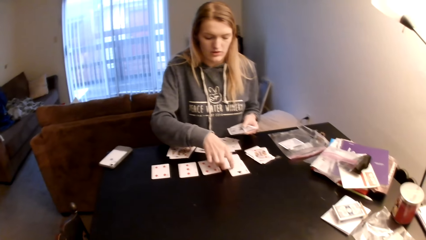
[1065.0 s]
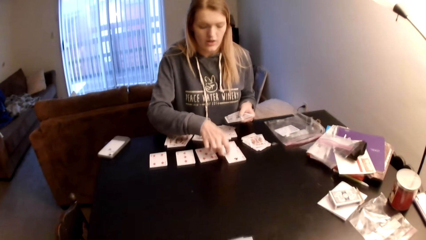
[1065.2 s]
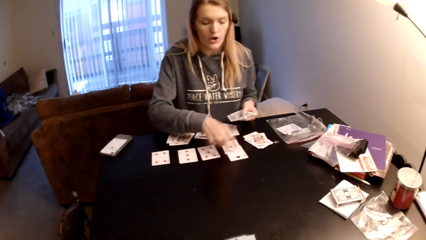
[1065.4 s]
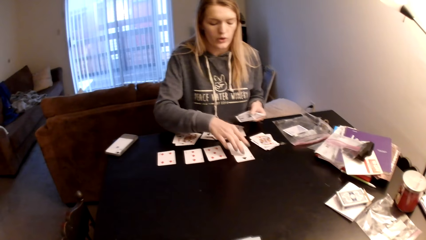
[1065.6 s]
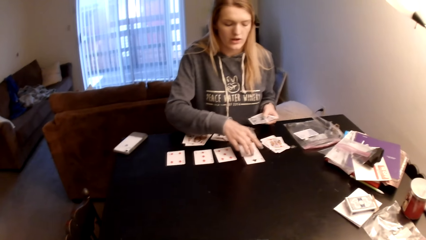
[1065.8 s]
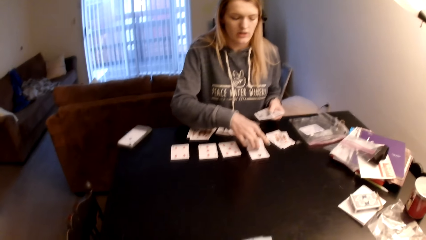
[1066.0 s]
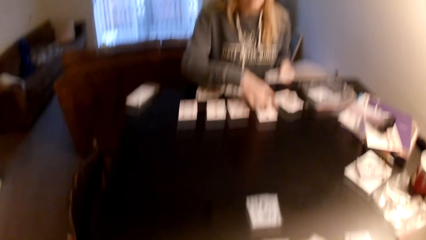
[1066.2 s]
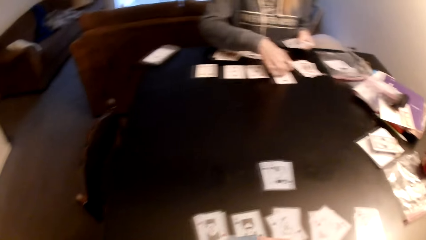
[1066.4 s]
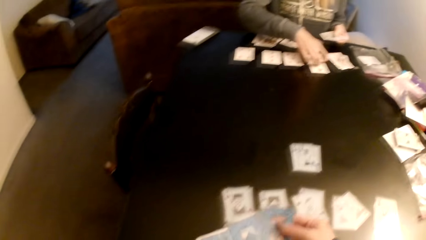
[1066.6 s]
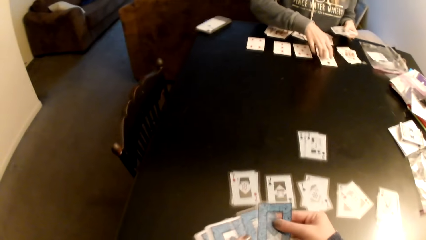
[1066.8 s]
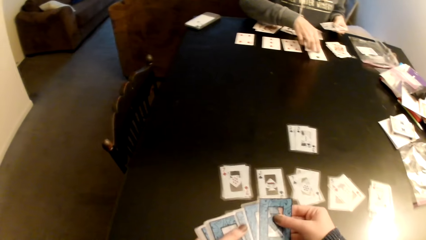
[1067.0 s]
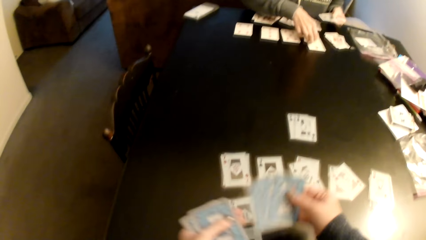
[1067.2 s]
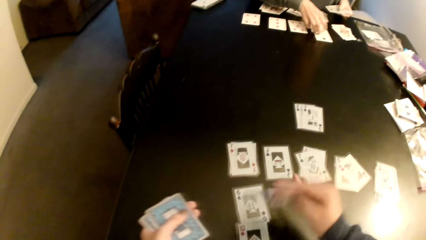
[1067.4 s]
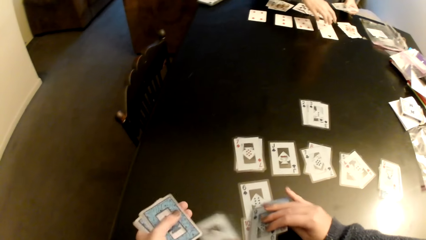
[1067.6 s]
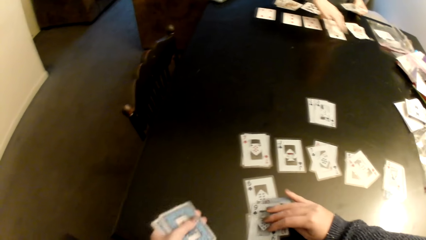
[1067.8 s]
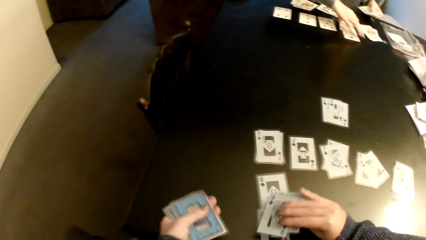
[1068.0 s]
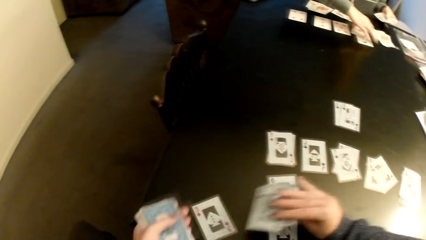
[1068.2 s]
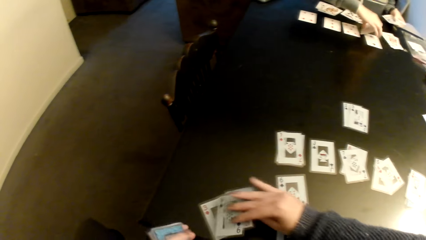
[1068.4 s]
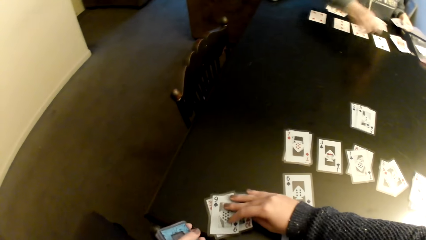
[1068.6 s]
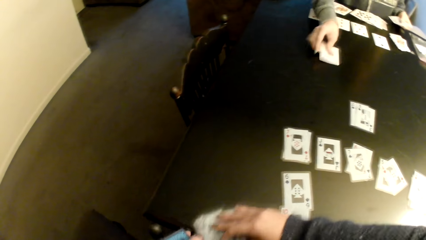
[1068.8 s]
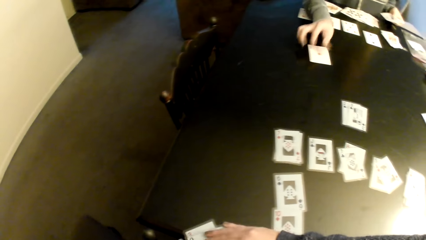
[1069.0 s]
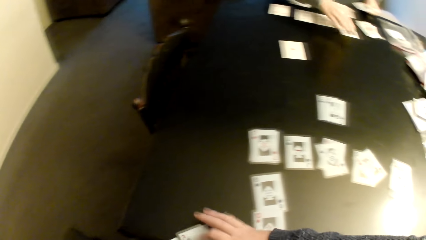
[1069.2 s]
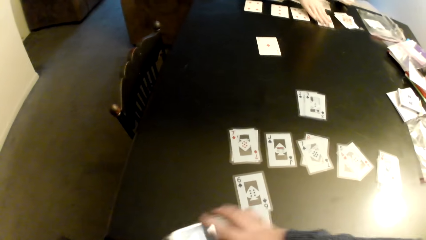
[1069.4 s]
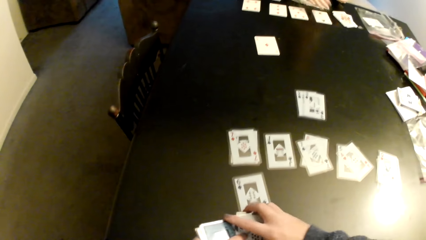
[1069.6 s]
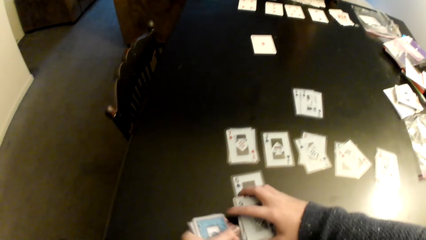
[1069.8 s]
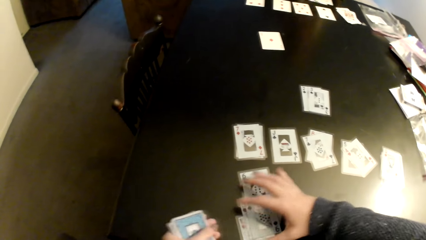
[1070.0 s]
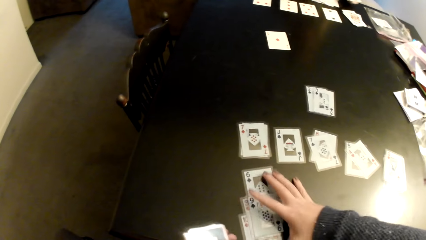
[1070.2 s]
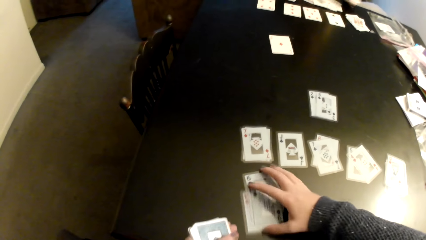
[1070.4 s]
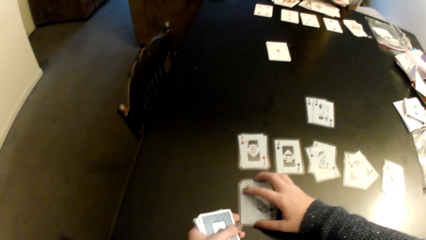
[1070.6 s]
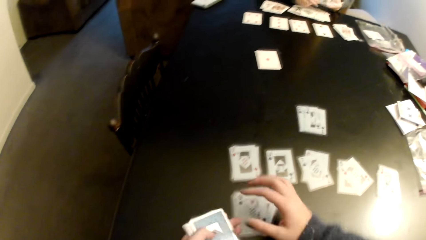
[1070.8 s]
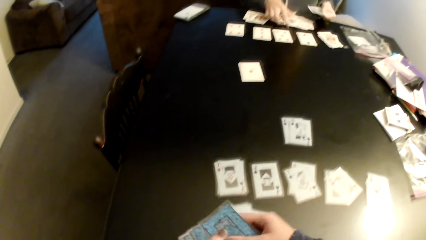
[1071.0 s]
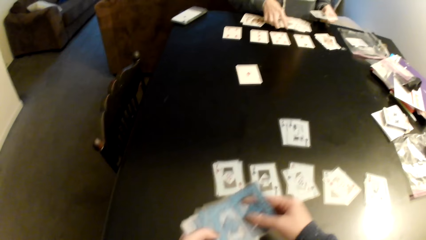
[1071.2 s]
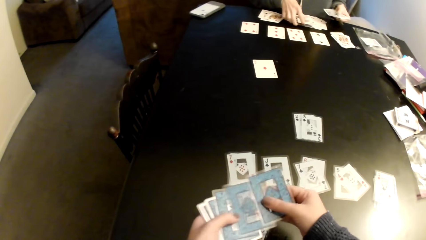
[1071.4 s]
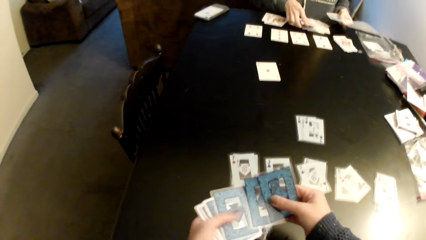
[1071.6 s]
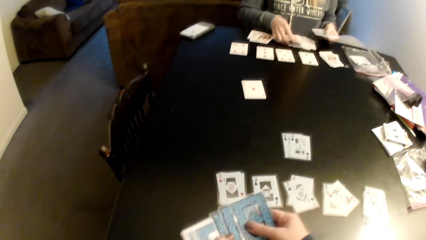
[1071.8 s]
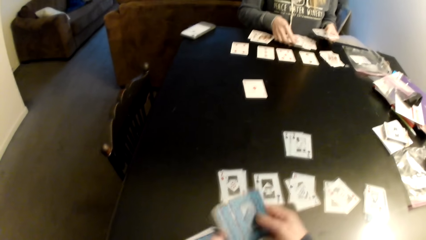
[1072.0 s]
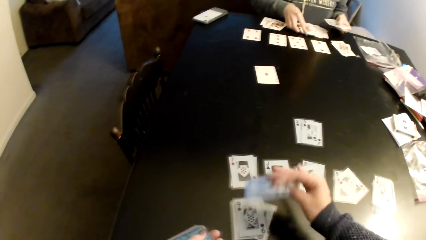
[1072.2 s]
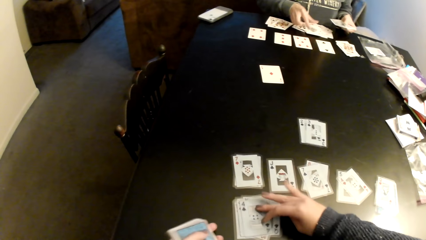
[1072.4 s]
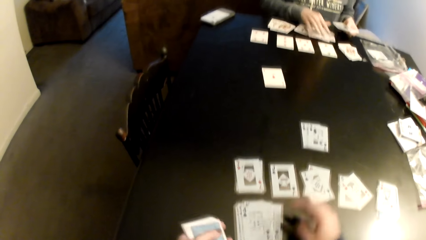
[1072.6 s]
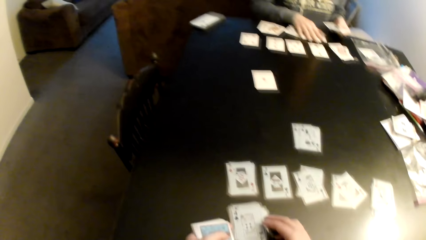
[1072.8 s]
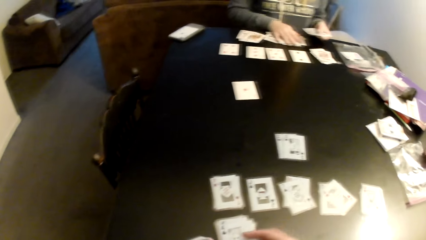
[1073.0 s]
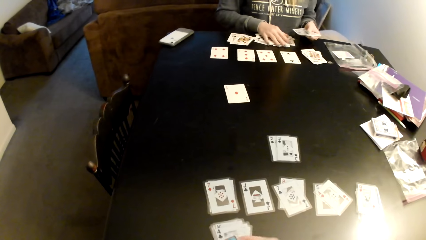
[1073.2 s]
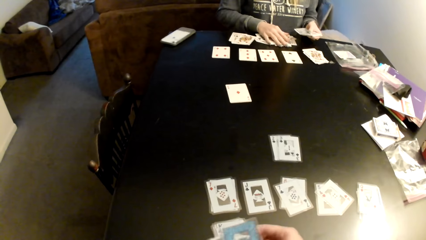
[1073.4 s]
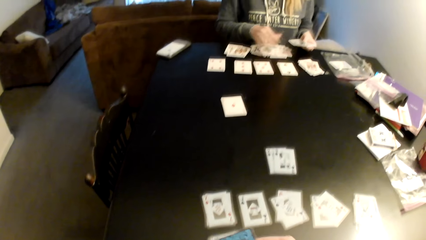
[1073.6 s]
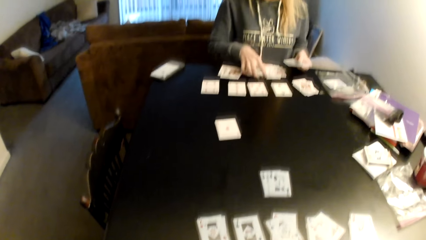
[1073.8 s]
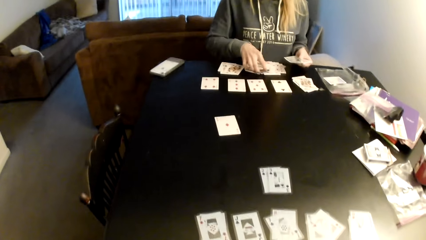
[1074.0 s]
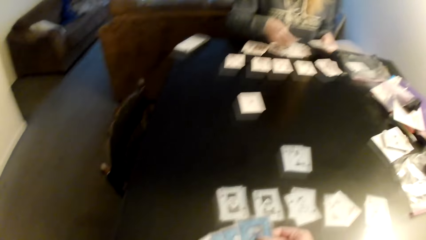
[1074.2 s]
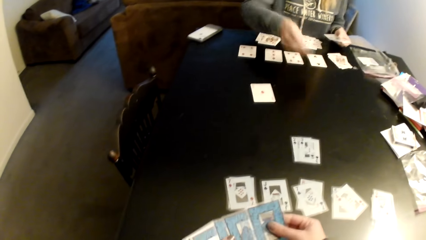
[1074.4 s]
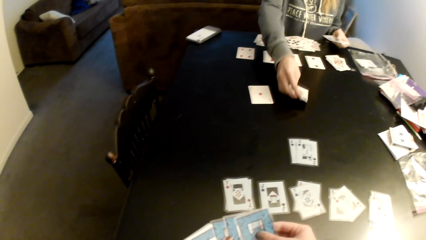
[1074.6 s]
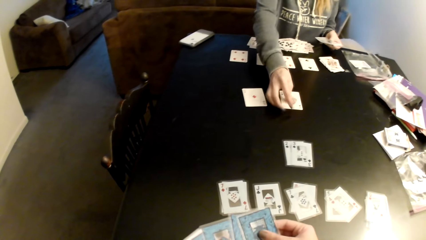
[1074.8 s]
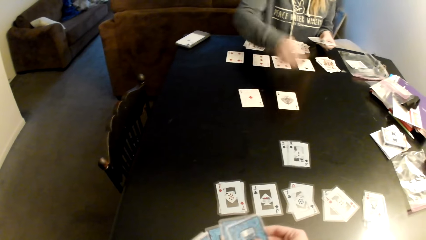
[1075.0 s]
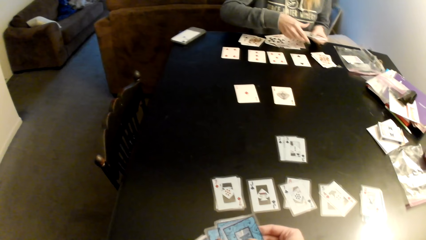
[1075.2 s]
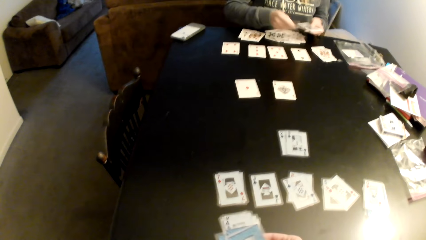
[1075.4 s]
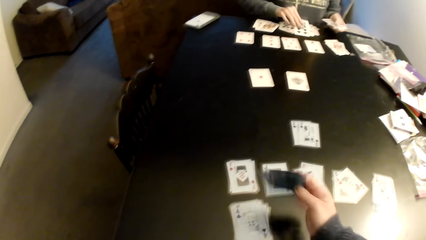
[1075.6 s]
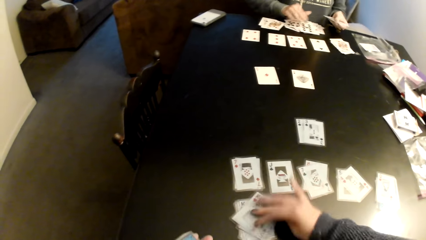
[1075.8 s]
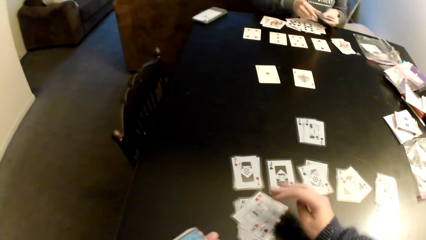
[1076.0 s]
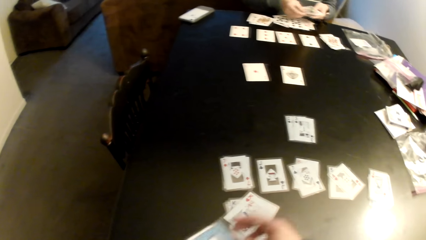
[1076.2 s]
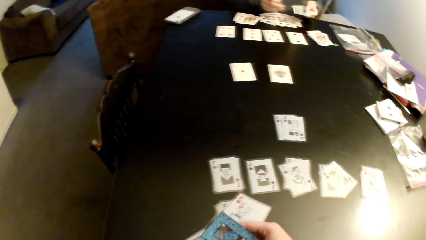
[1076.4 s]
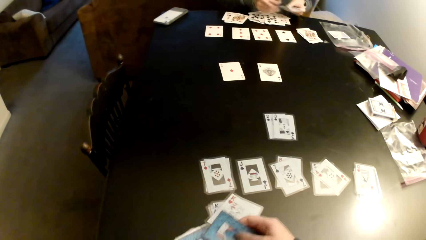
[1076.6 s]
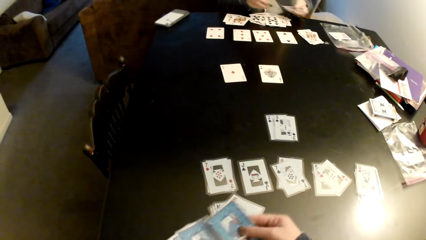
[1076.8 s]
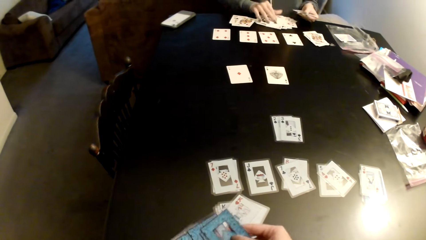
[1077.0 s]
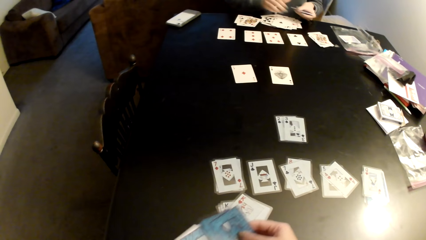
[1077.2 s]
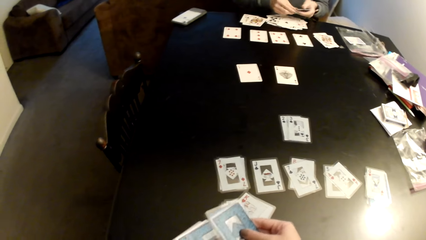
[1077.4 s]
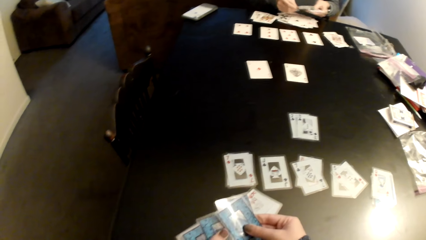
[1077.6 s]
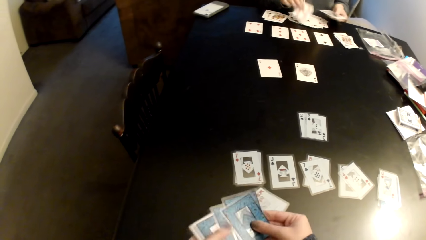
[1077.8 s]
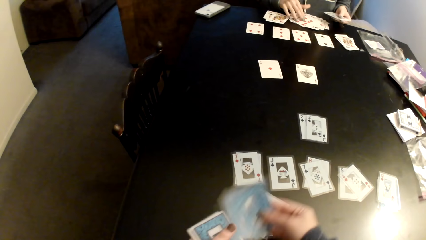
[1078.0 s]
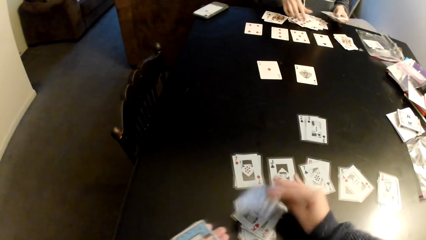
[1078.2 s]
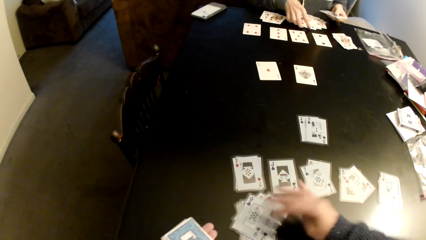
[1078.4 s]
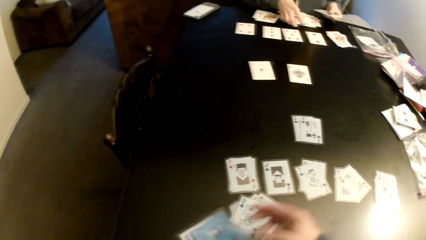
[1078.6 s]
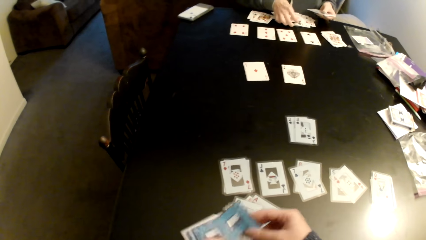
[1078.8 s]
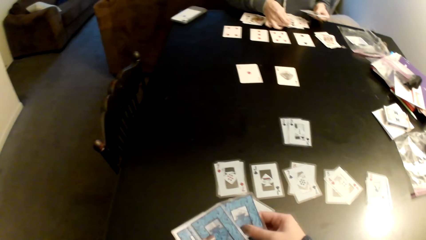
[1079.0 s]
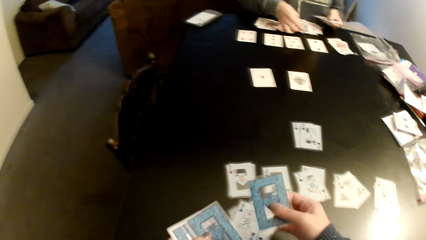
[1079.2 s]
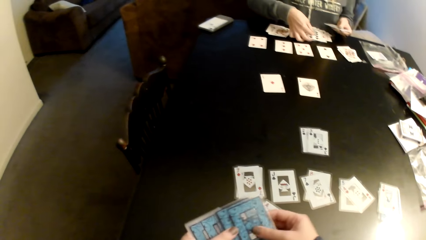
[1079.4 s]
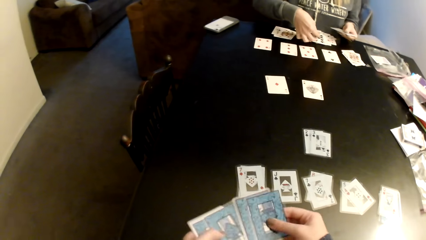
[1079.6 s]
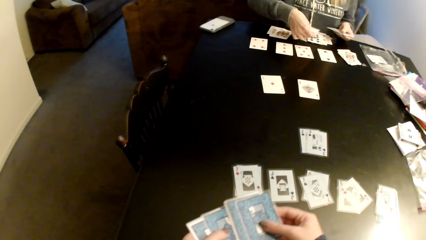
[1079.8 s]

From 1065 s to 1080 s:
The camera wearer points at cards on a table. A woman picks up a card. The woman points at the cards on the table. The camera wearer holds the cards and puts the cards on the table. The woman picks up a card and puts the cards on the table. The camera wearer adjusts the cards on the table, aligns the cards, pulls his hand off the cards, and picks up the cards. The woman adjusts the cards on the table. The camera wearer puts the cards on the cards. The woman picks up a card. The camera wearer sorts the cards on the table. The woman puts the card on the table. The camera wearer puts the cards on the cards. The woman picks up the cards and puts the card on the cards. The camera wearer picks up the cards, puts the cards on the cards, and picks up the cards.
